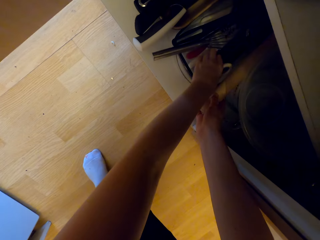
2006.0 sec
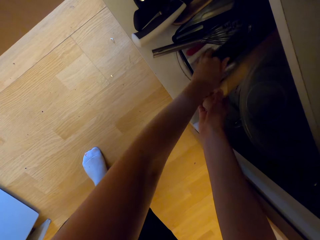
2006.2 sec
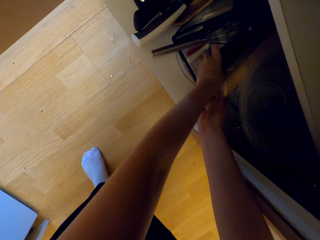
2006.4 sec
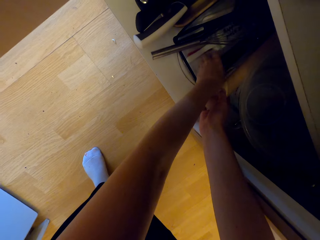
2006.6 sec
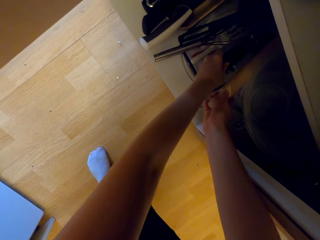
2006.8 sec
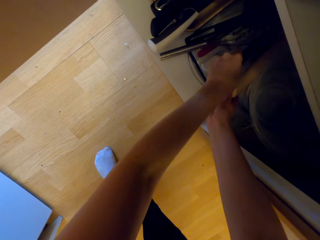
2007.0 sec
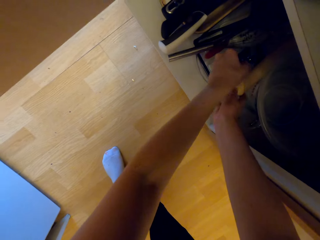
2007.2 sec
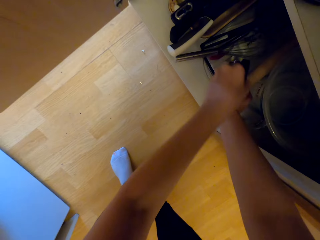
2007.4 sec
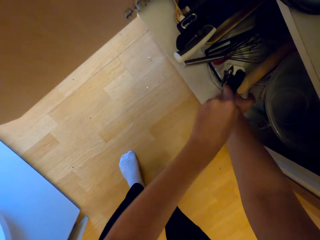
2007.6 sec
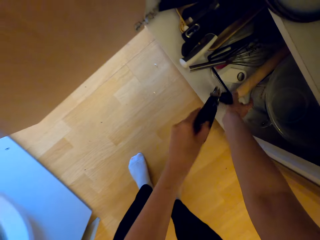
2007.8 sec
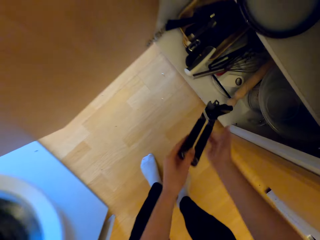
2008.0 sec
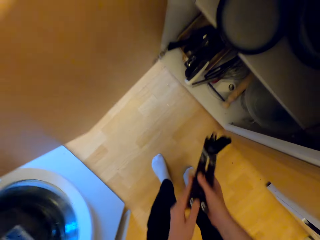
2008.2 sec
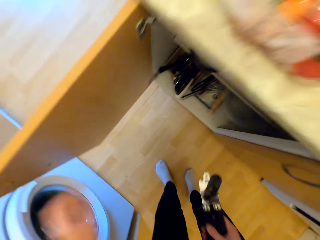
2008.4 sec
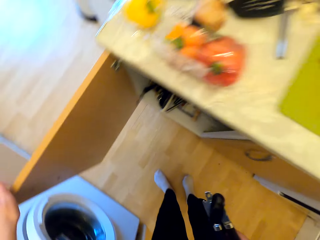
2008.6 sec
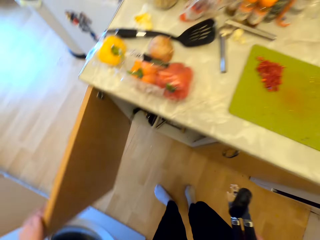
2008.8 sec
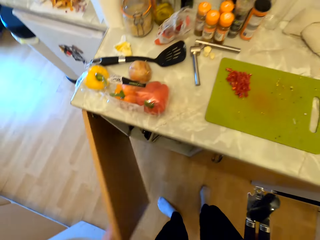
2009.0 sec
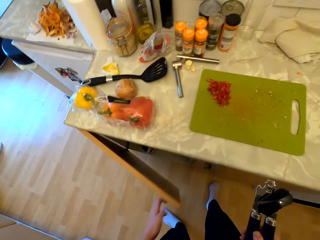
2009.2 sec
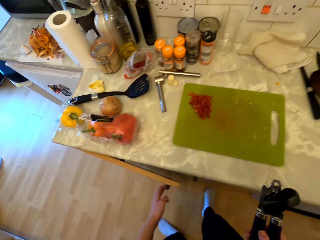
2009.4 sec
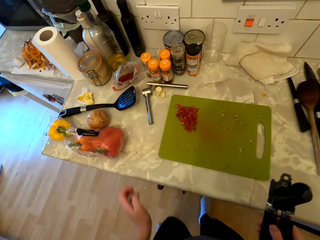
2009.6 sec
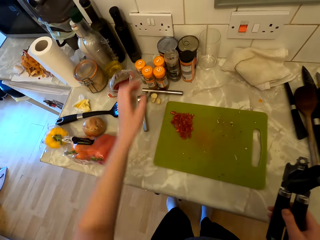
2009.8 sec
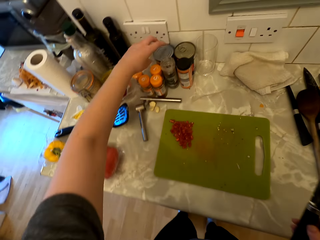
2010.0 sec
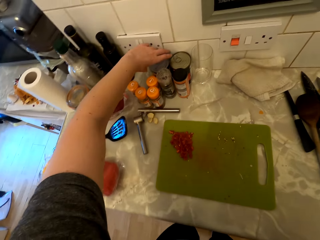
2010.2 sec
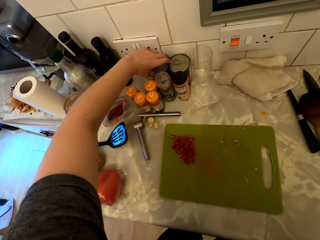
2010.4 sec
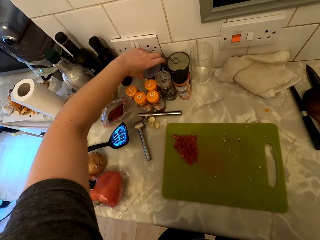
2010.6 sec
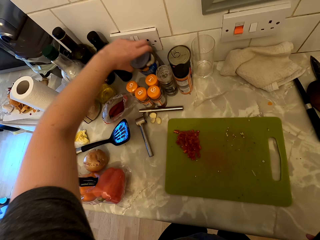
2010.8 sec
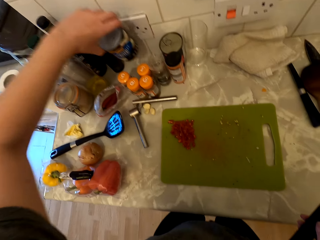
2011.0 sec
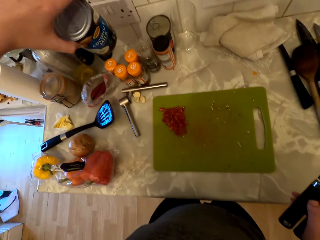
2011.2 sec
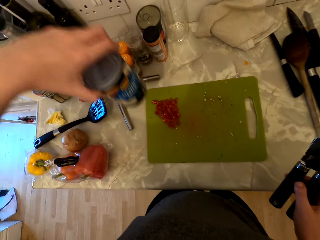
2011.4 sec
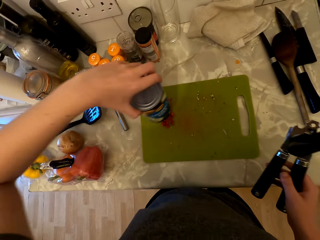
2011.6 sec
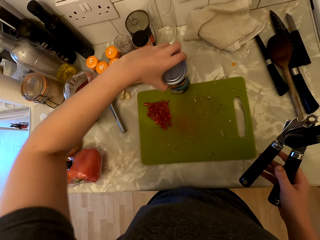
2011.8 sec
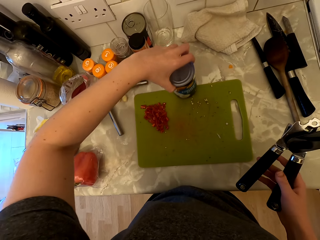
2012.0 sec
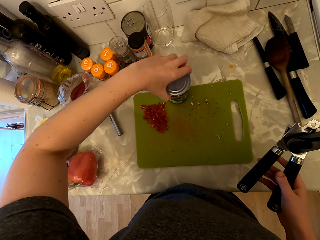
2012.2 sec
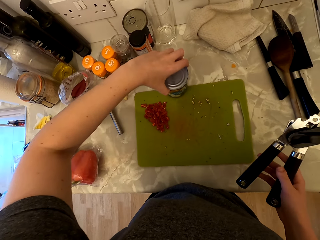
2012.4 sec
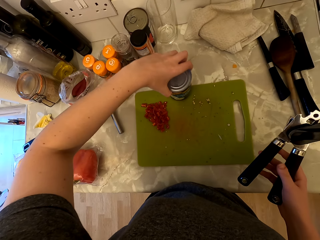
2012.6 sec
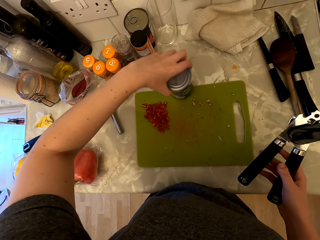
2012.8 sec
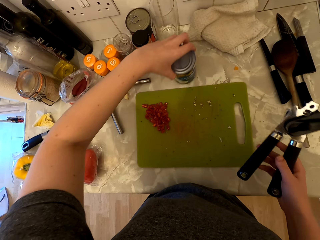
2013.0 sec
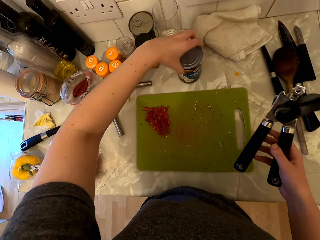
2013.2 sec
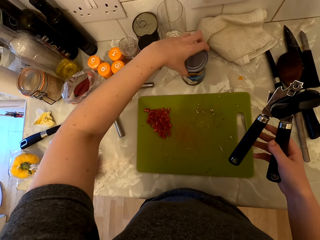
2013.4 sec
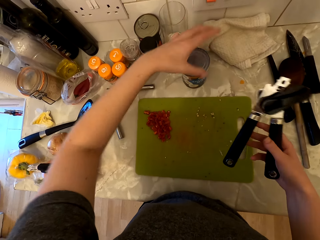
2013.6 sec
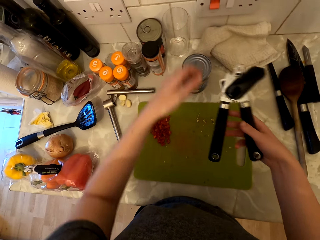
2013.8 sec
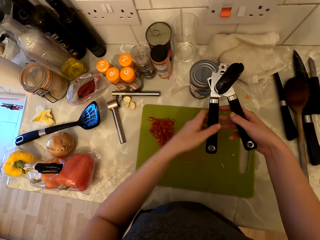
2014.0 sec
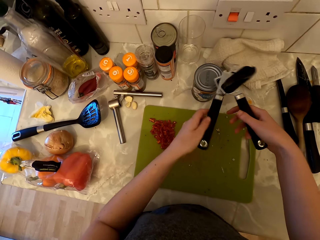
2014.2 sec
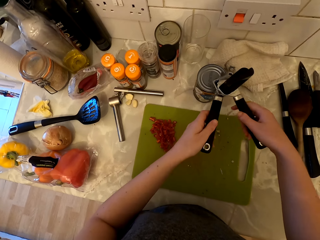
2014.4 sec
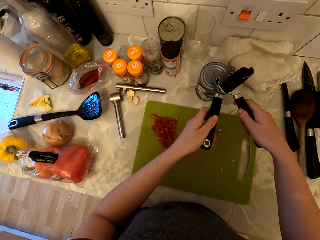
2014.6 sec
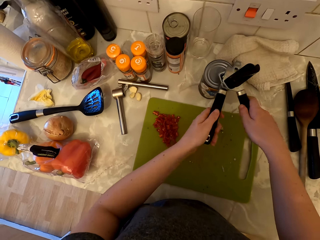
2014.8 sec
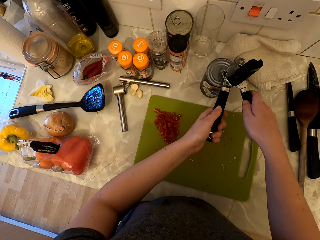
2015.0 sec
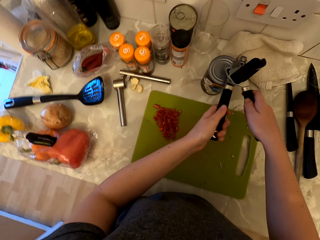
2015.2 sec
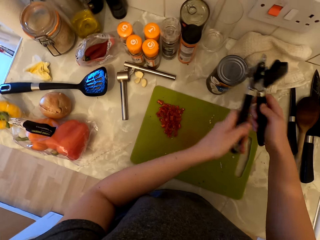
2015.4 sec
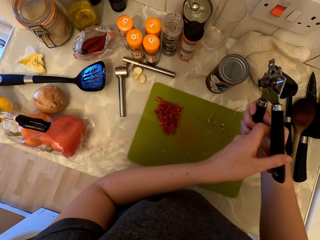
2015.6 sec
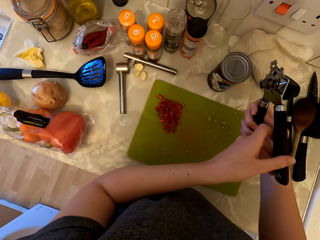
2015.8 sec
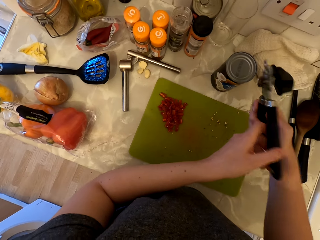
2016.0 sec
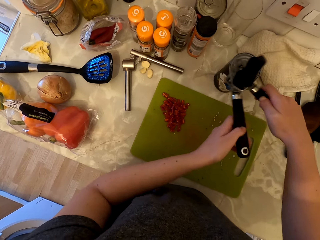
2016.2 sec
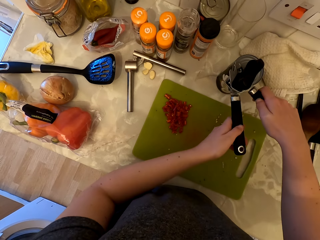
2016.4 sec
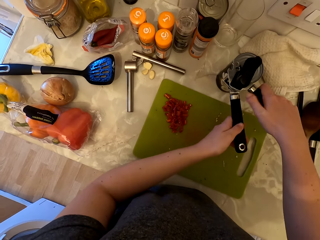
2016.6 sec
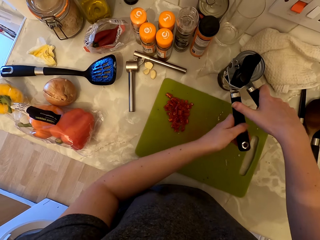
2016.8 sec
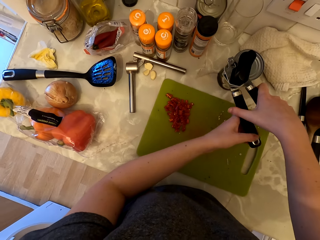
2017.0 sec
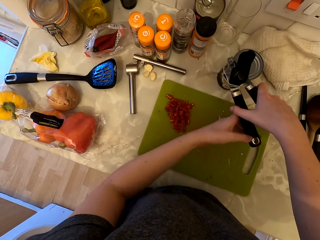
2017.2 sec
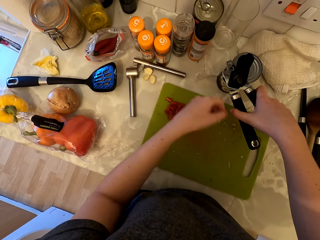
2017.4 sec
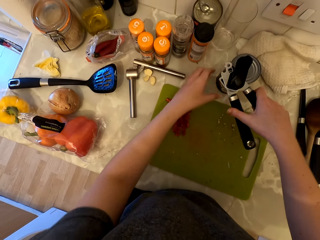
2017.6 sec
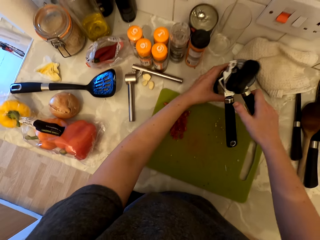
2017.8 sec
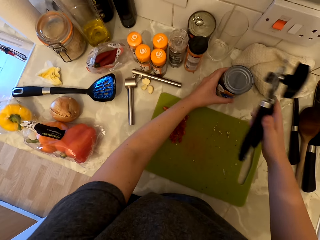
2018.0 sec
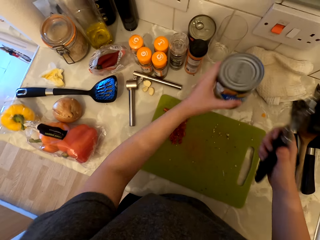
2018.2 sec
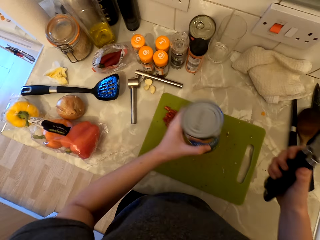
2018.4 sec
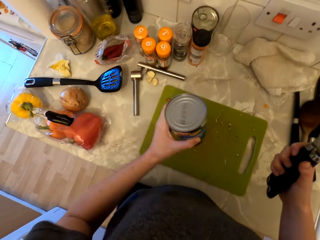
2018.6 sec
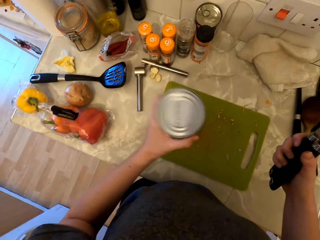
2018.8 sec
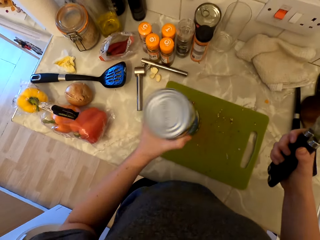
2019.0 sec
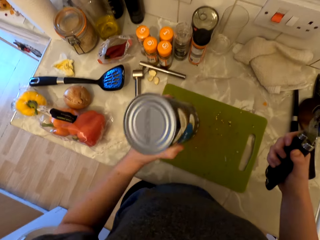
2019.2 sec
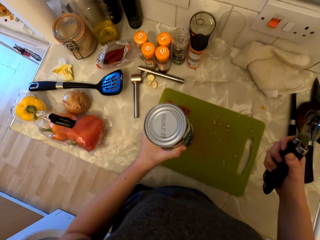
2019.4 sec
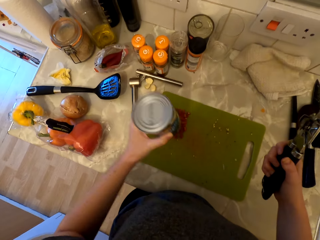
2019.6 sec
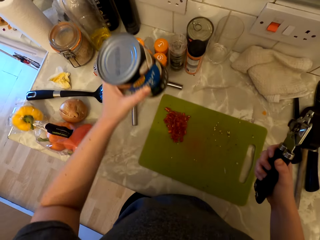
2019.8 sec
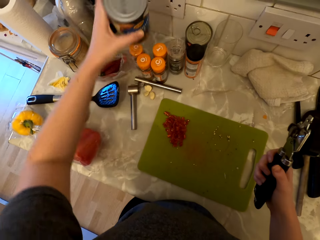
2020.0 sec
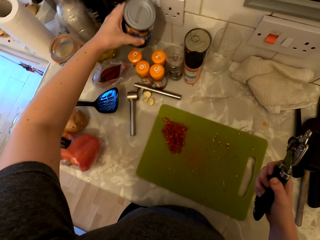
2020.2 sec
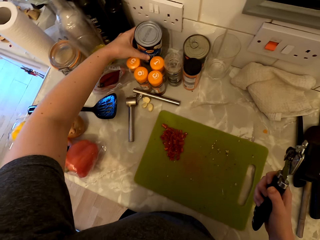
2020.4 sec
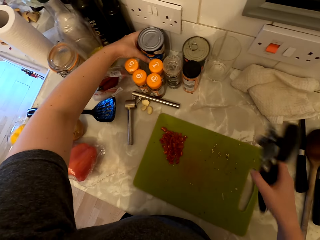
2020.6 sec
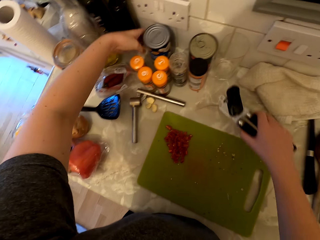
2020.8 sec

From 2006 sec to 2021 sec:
The camera wearer picks up the can opener or seal pliers from the cabinet. They hold the can opener with both hands. They stand up. They close the cabinet door. They pick up a can of food from the cabinet. They place the can on the countertop. They open the can opener with both hands. They open the can of food with the seal pliers. They place the can opener on top of the can. They look at the can opener. They place the can opener on top of the can. They lift the can opener. They open the can of food with the seal pliers. They pick up the can. They shake the can.

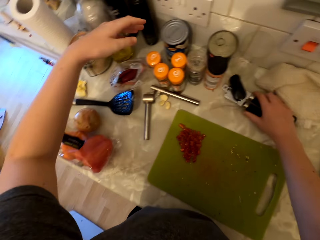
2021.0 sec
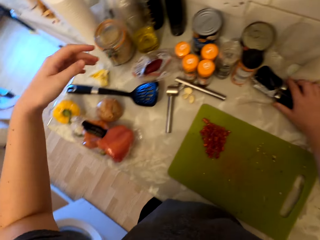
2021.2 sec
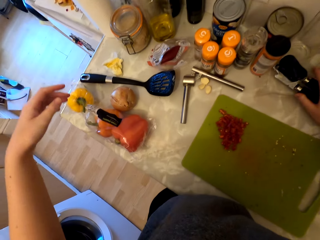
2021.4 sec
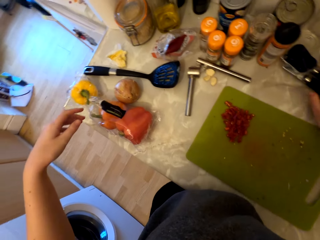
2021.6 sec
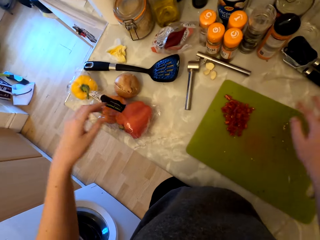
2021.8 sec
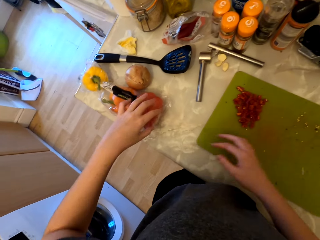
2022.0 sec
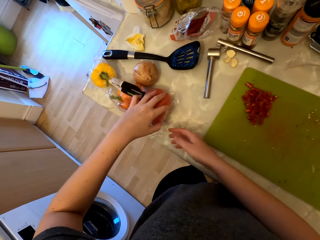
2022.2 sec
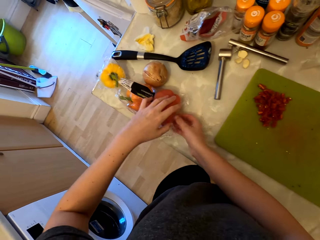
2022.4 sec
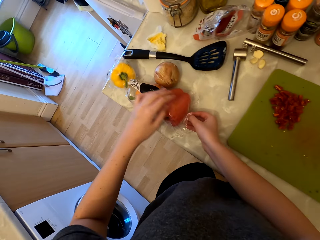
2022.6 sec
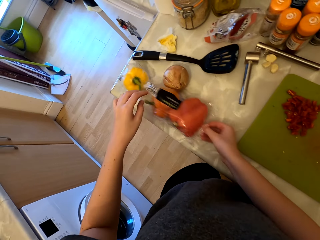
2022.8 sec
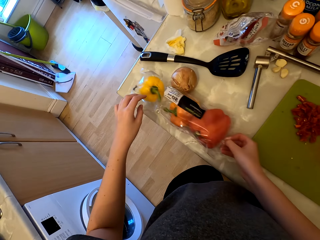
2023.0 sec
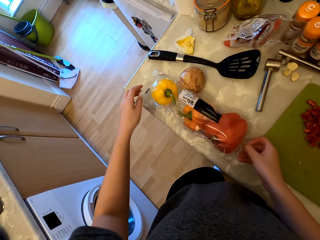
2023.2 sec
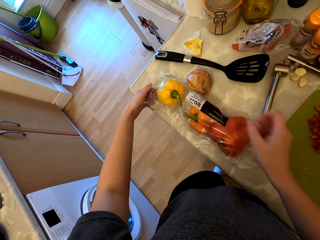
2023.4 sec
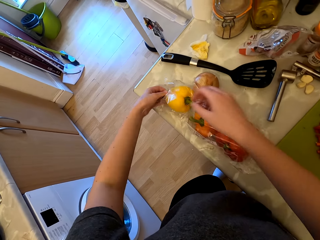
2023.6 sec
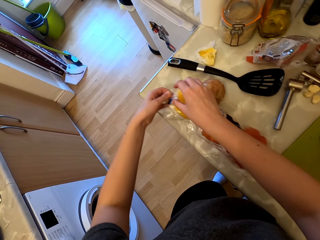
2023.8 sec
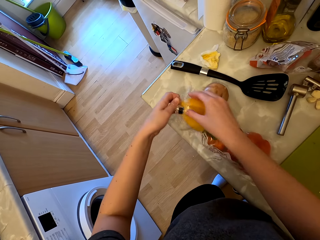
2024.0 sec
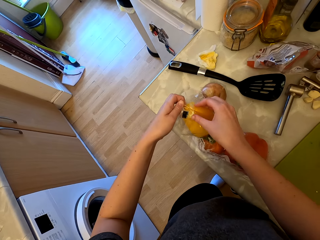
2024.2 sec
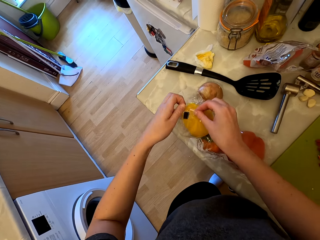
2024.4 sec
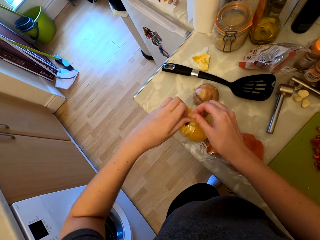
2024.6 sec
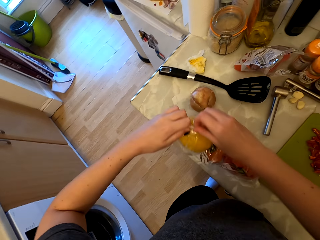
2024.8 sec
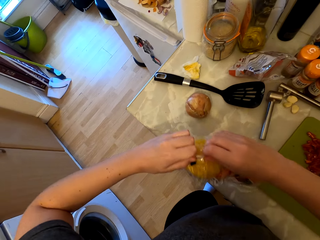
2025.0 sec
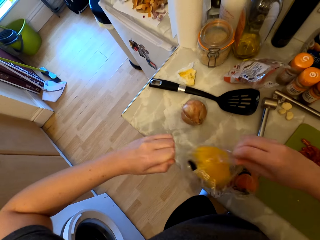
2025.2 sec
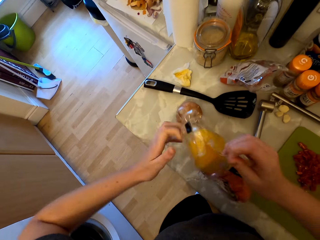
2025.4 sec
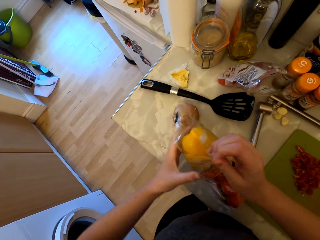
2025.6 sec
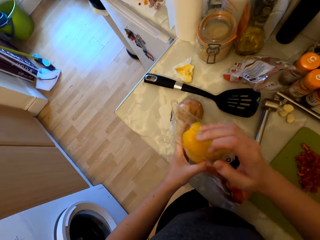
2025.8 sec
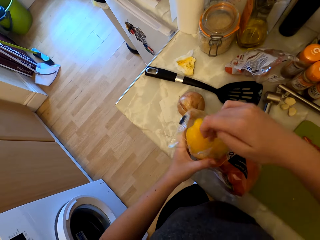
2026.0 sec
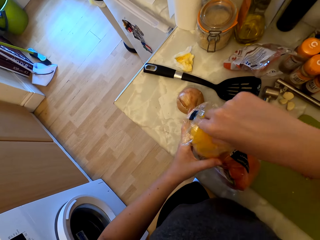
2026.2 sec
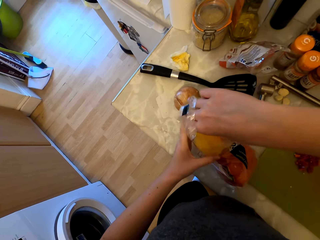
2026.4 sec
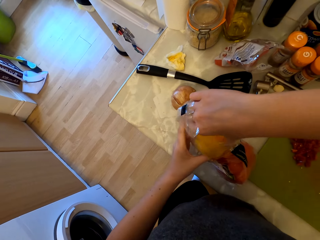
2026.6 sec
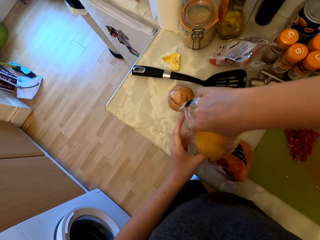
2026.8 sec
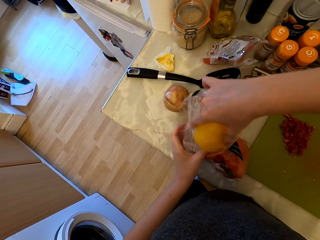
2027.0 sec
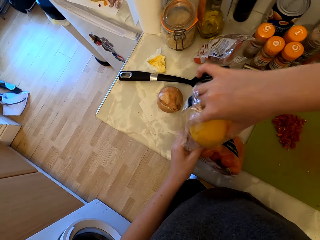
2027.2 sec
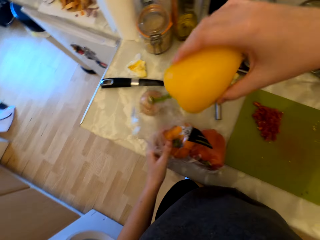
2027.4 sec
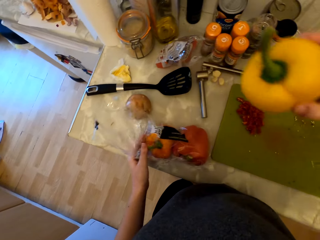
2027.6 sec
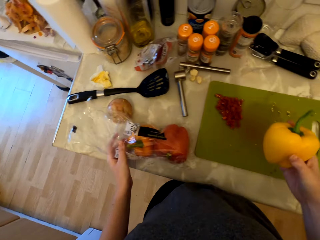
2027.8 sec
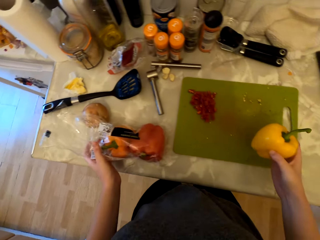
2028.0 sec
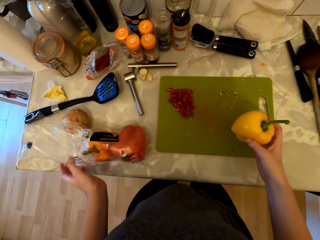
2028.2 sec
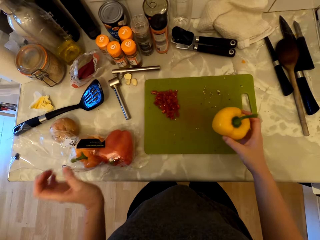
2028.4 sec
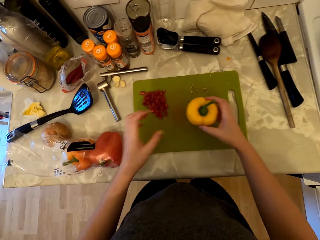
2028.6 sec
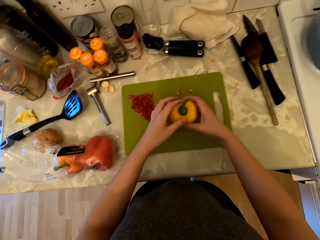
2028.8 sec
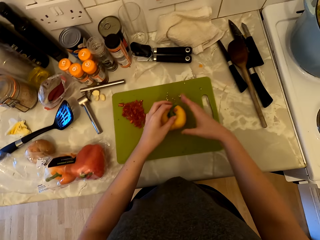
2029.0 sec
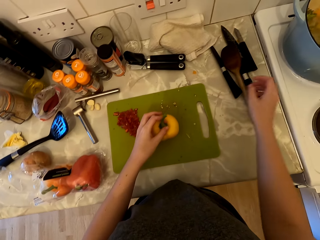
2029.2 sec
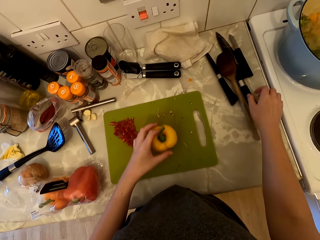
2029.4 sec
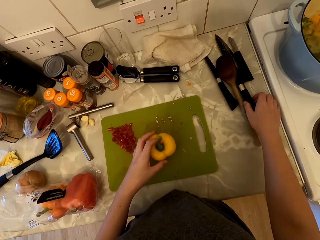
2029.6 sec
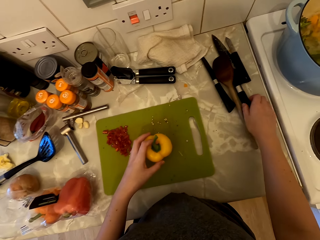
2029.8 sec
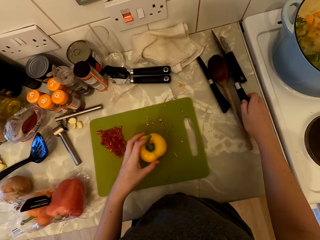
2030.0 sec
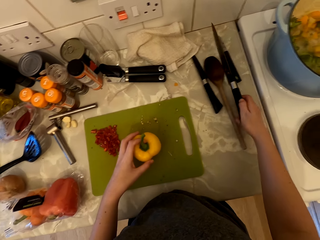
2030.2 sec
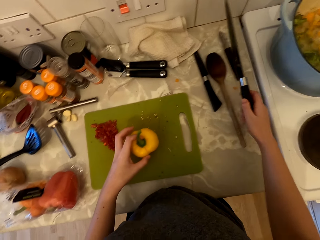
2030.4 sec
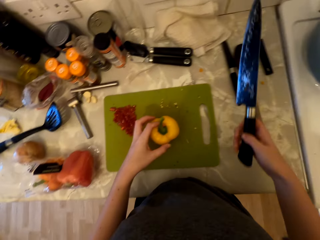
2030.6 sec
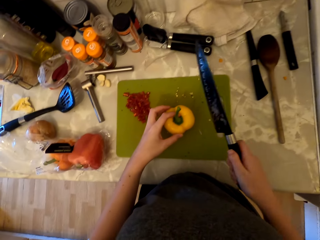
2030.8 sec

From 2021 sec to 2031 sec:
The camera wearer puts a can of food on the table. They place the can opener on the countertop. They touch the pack of bell peppers and tear the pack. They pick the bell pepper out of the pack. They place the bell pepper on the chopping board. They pick up a knife from the cabinet.
